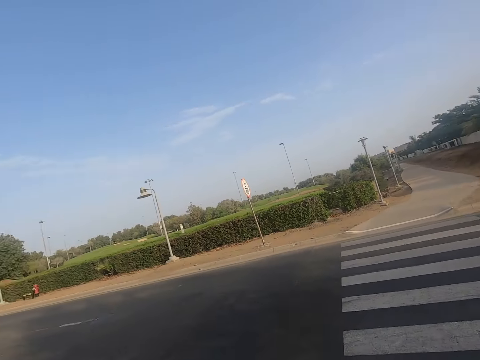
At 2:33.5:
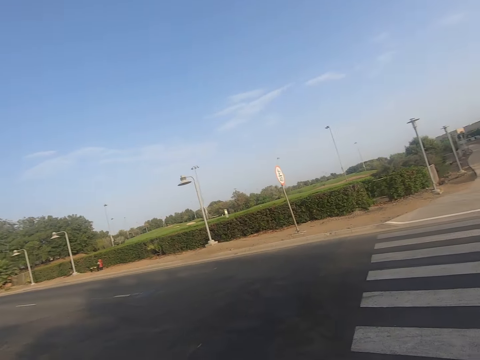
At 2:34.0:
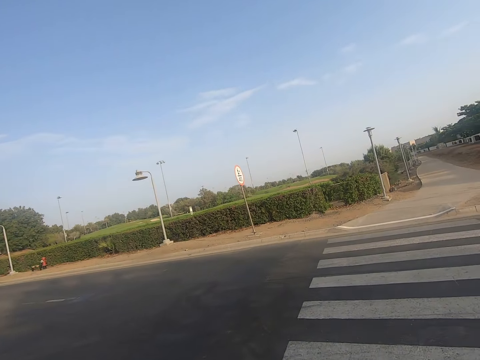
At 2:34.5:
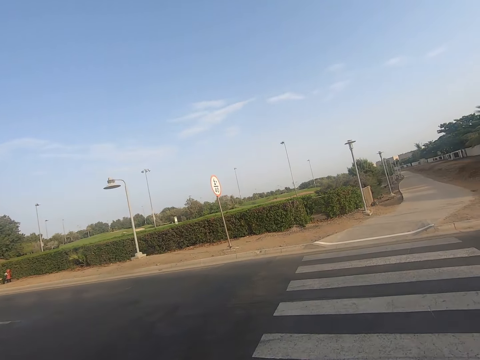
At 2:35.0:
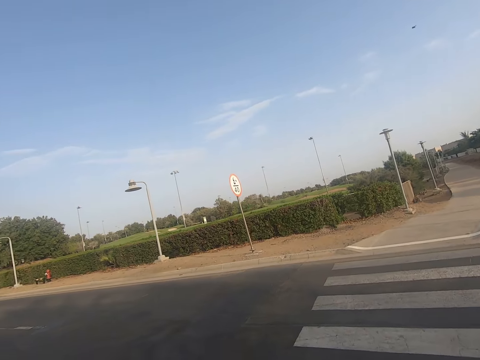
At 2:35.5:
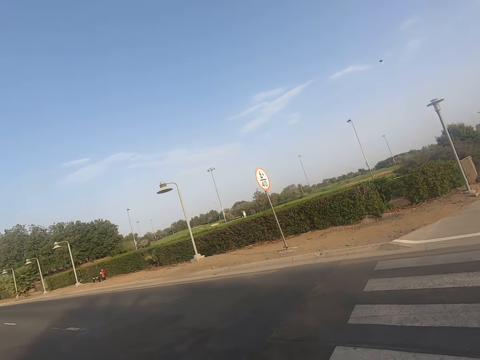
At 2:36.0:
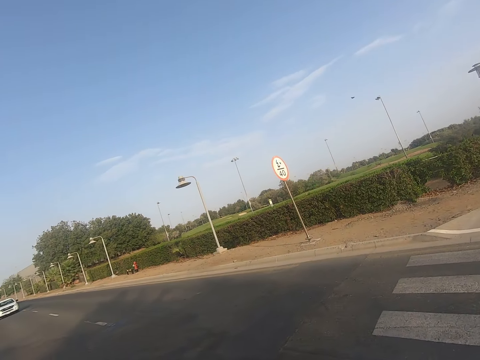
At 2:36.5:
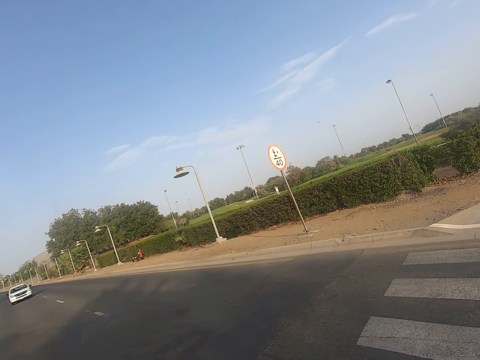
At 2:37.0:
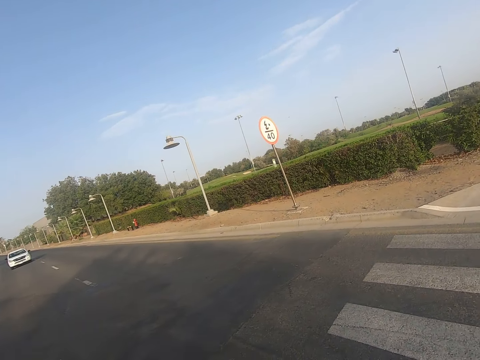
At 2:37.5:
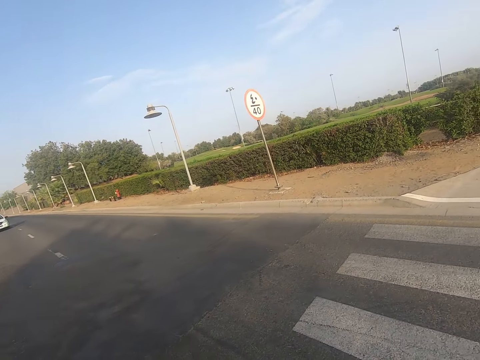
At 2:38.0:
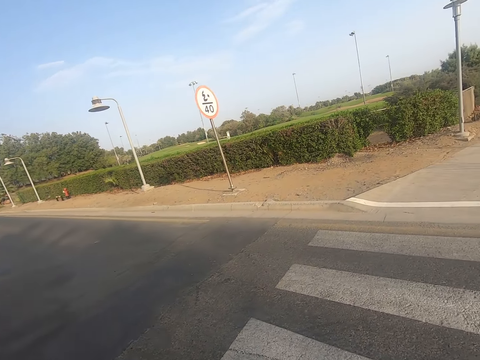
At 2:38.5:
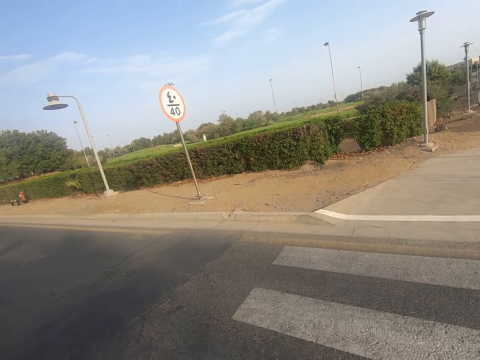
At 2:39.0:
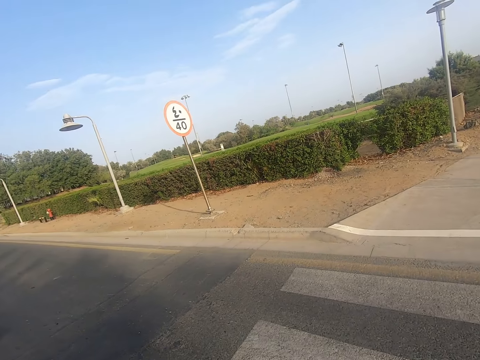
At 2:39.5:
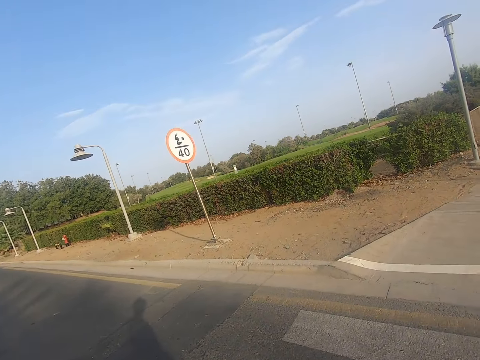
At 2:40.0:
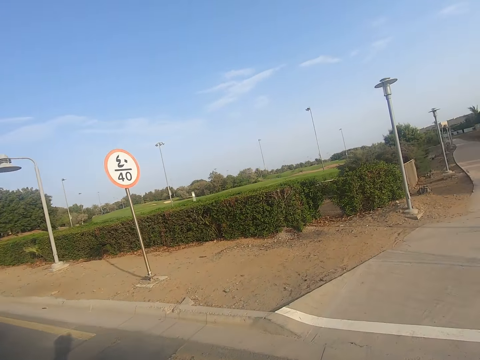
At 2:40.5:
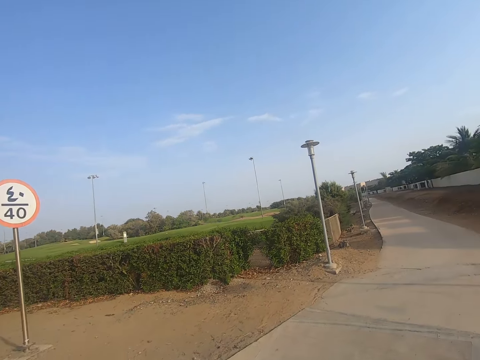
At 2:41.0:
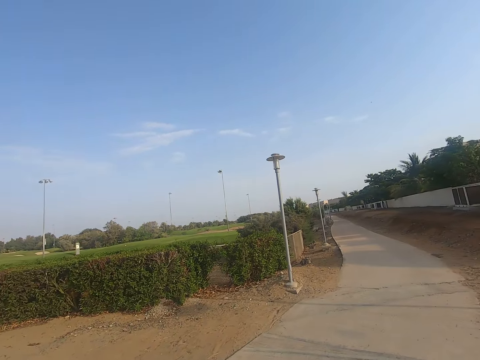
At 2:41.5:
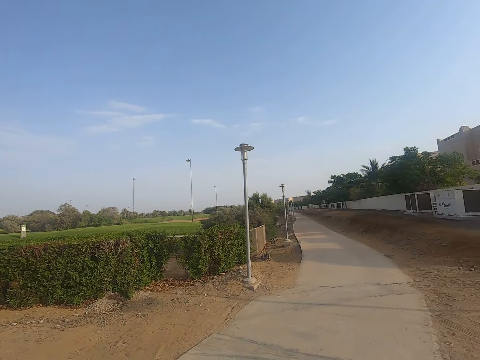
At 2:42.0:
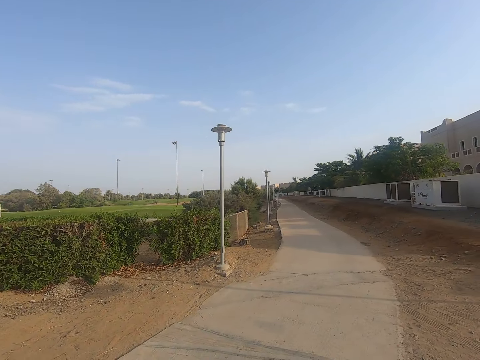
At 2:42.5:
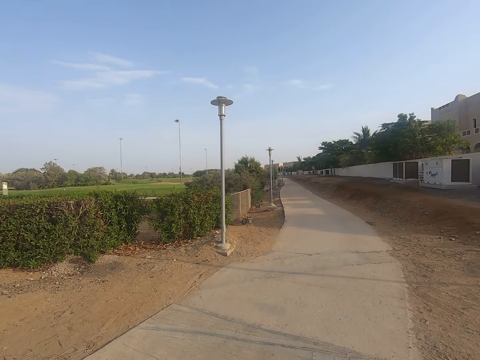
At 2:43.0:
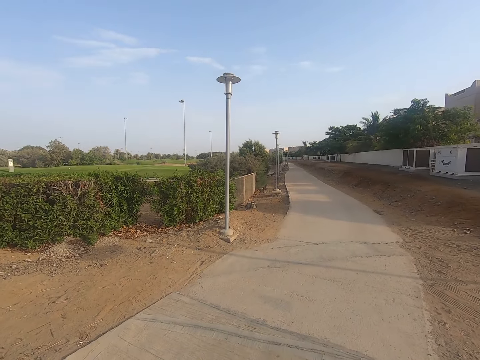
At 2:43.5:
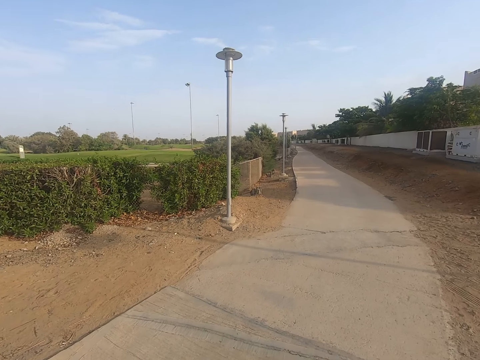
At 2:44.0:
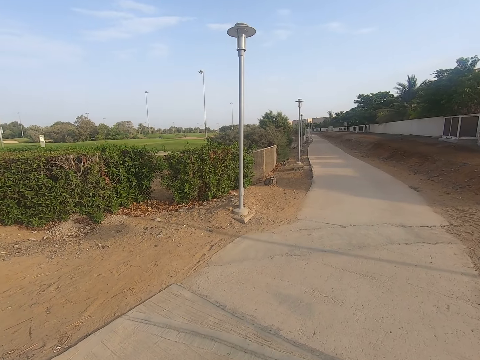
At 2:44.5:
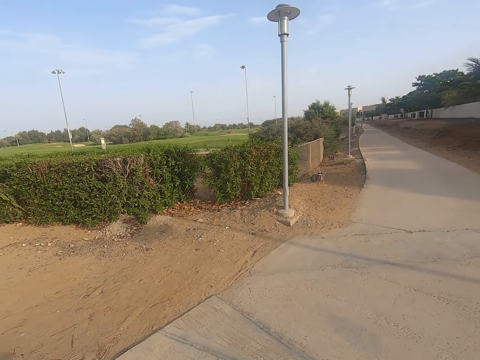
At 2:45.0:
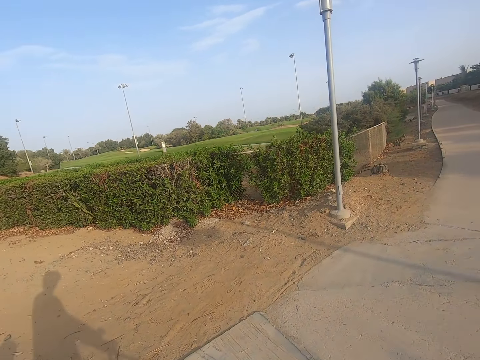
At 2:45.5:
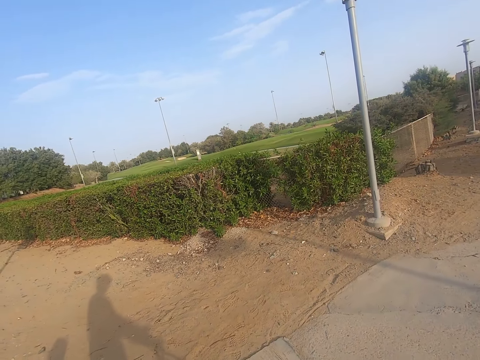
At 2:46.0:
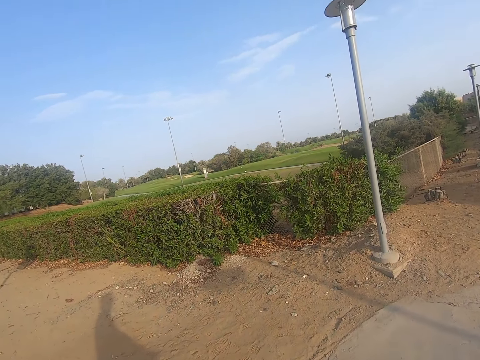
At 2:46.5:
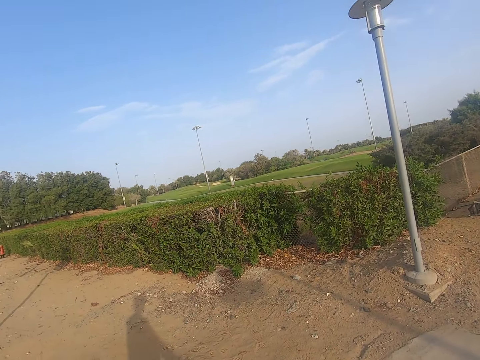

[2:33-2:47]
The camera wearer crosses the sidewalk. They walk in the sidewalk.

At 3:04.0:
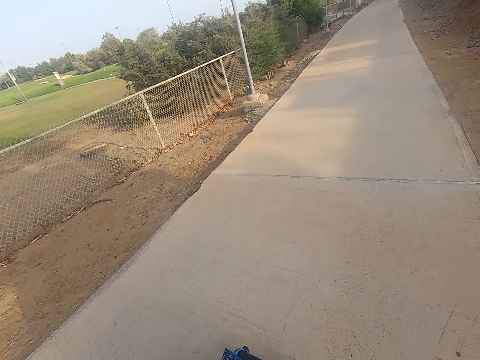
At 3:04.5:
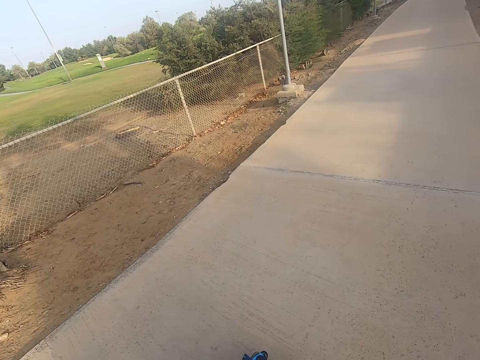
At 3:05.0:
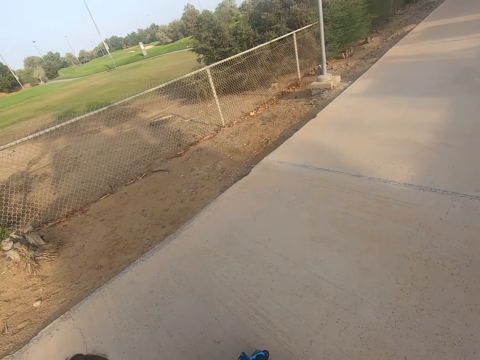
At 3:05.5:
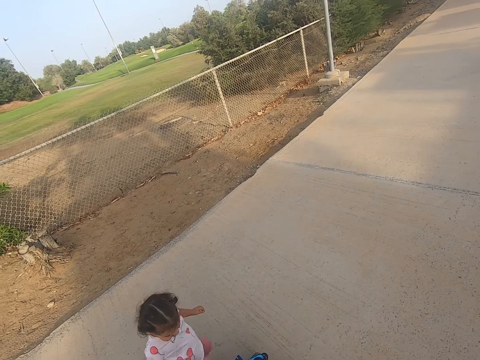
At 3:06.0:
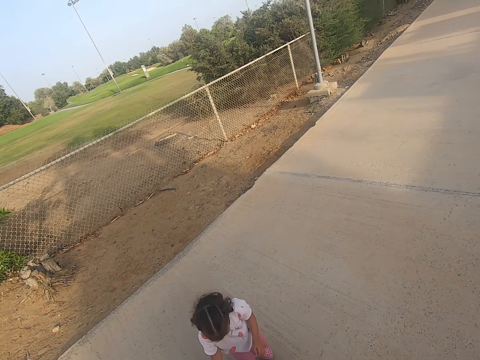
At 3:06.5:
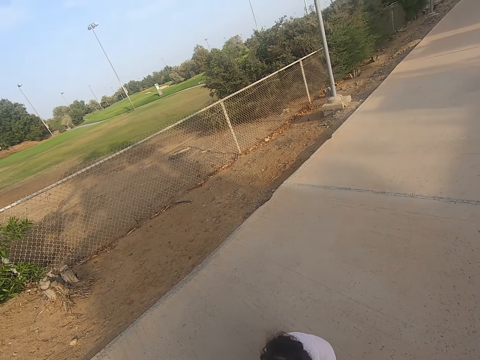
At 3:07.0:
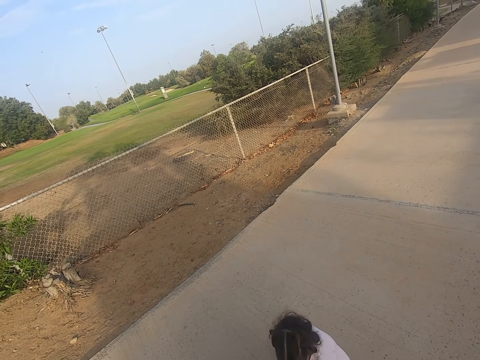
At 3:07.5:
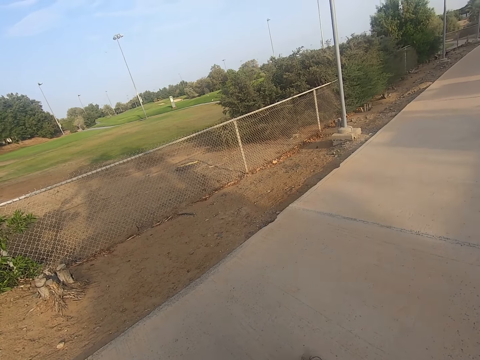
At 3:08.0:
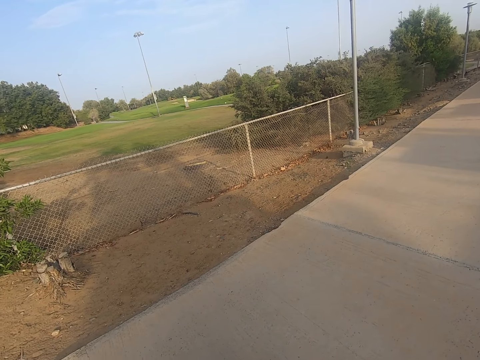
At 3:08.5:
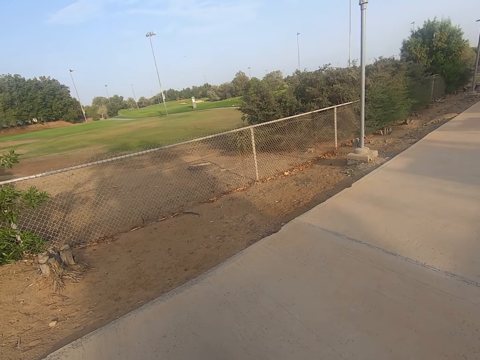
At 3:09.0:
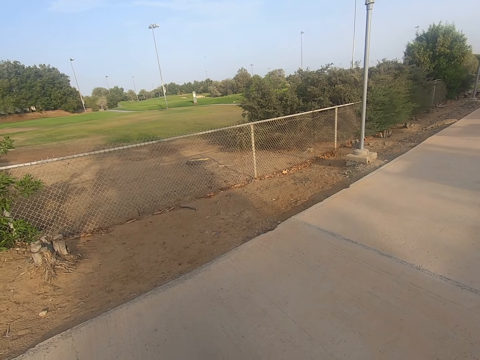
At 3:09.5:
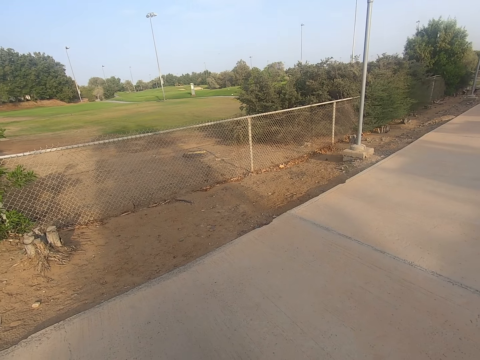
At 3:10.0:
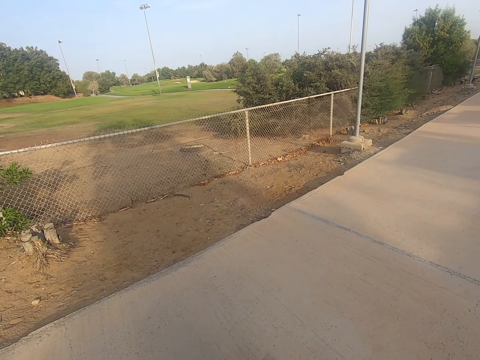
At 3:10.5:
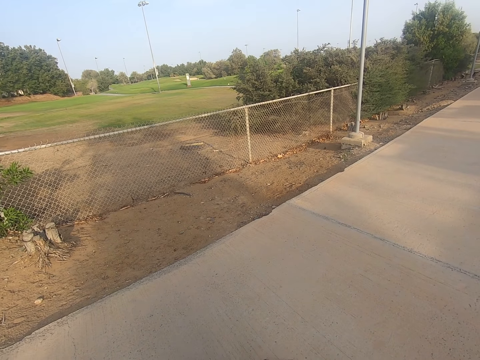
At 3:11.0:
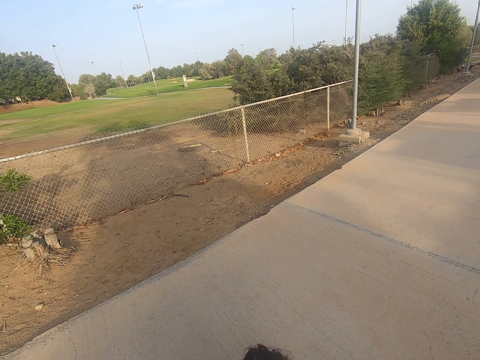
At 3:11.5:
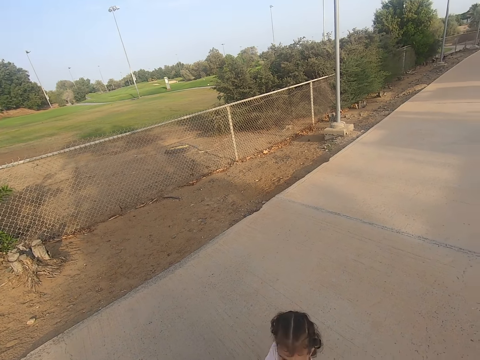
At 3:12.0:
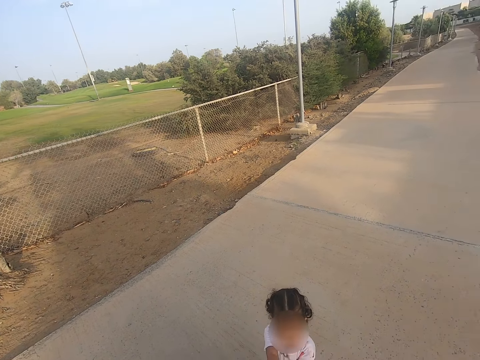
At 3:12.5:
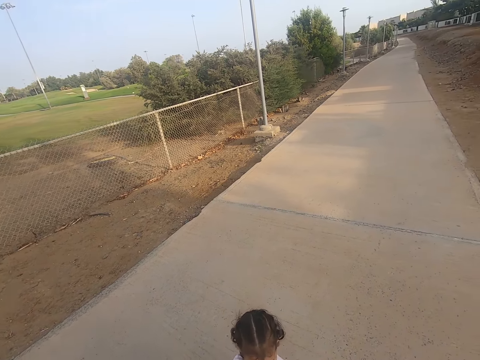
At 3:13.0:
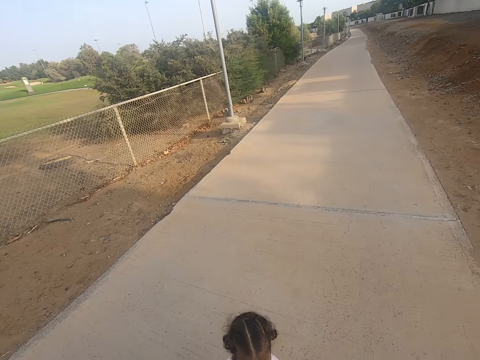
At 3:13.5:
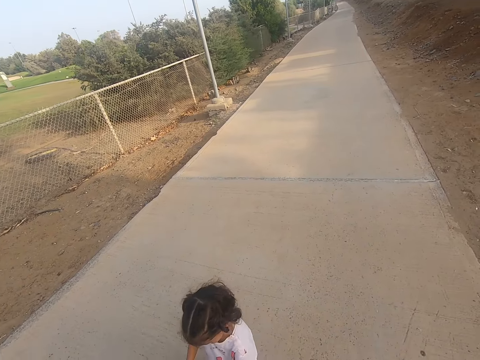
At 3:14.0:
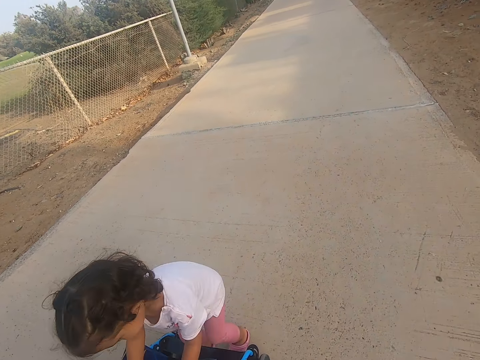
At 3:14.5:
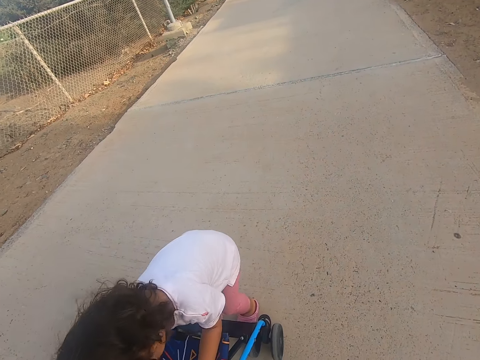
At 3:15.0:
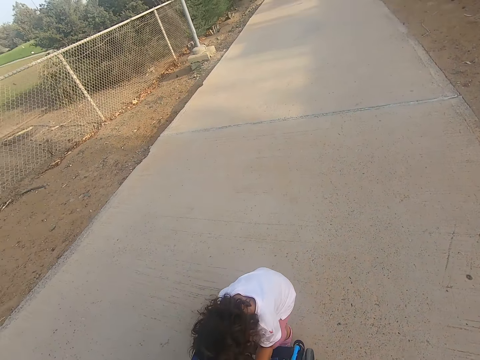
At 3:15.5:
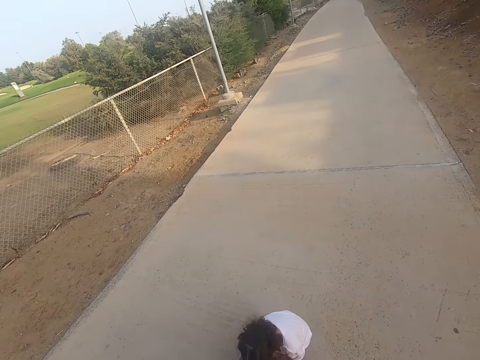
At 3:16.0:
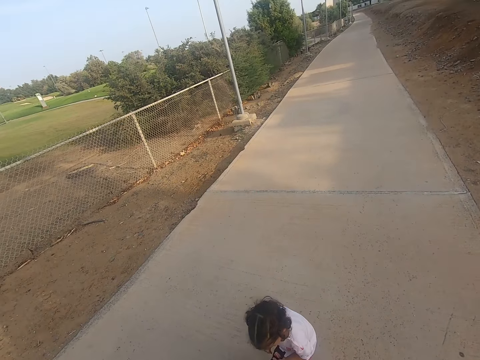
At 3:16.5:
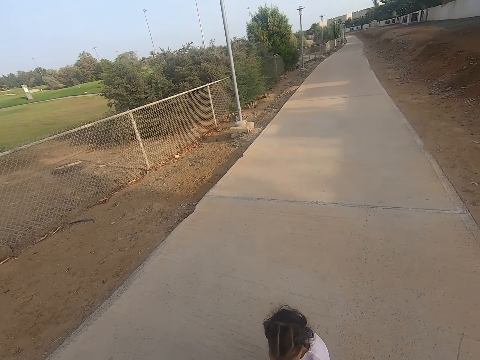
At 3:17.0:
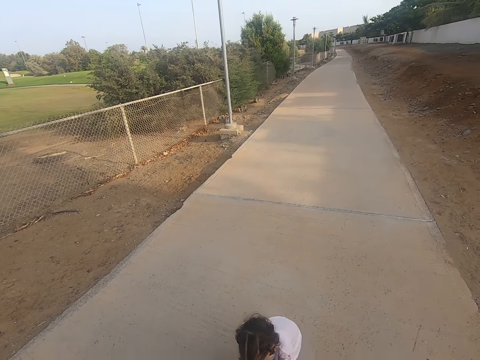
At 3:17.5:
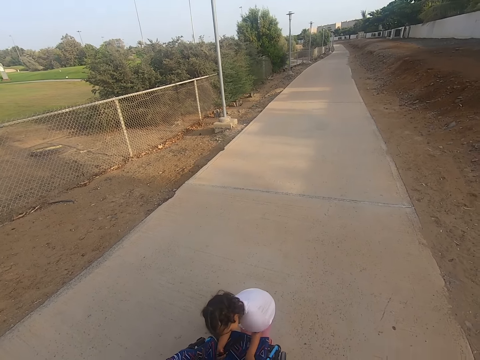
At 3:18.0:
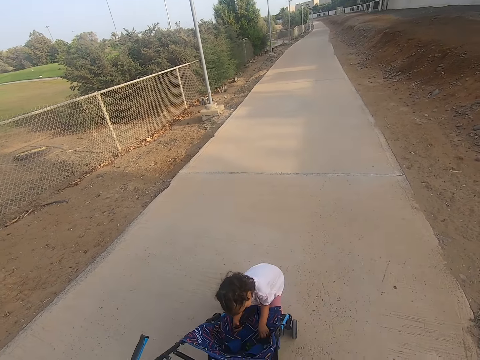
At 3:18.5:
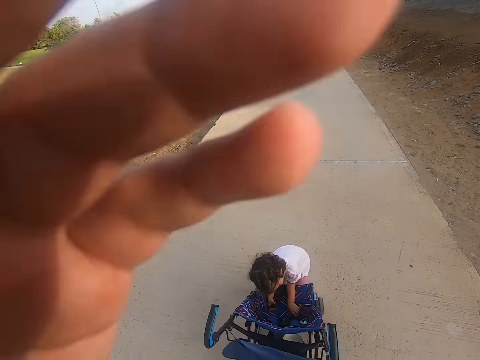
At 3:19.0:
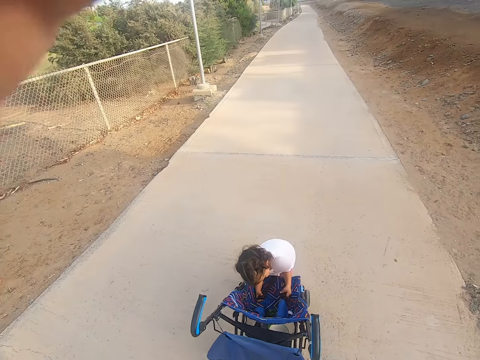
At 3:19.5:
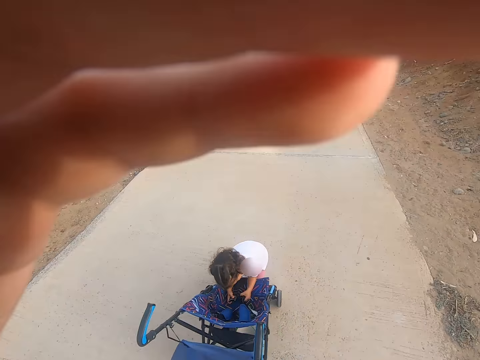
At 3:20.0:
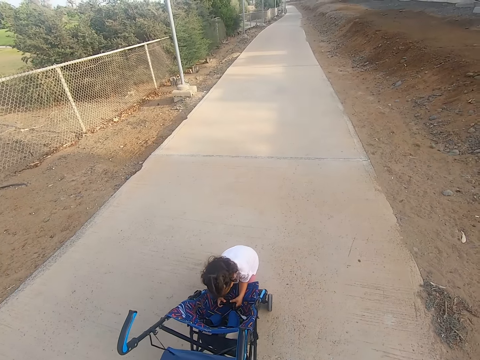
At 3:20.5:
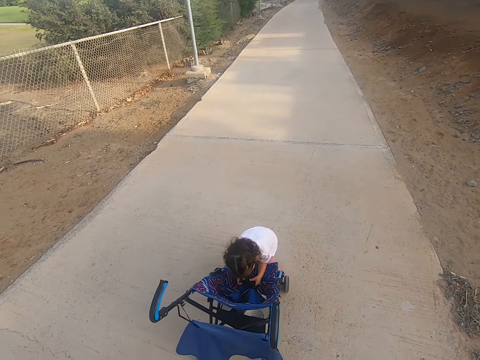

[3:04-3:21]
A girl walks towards the baby stroller. The camera wearer walks in the sidewalk. The girl holds the baby stroller.
